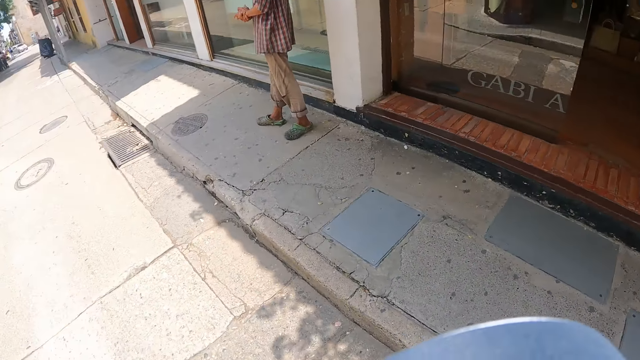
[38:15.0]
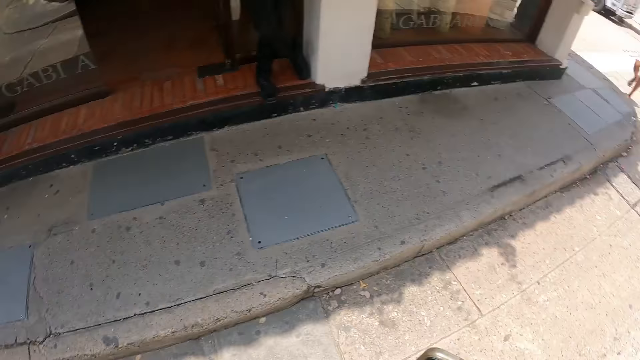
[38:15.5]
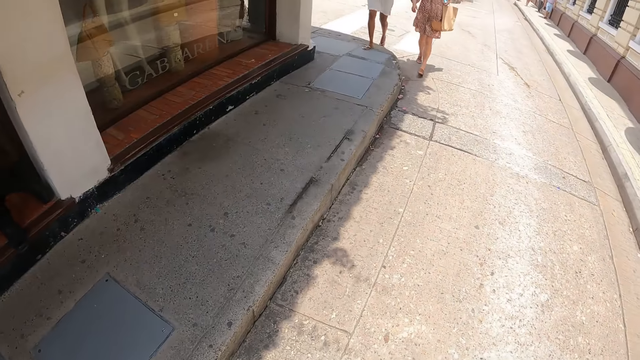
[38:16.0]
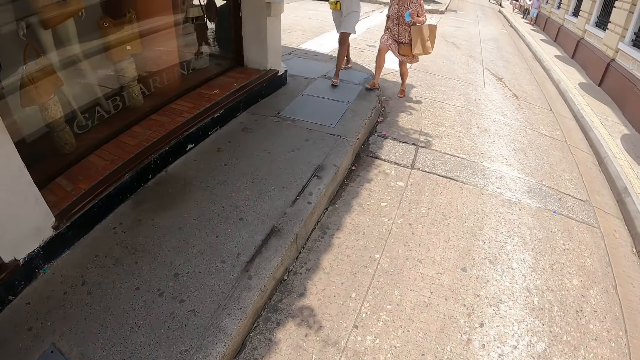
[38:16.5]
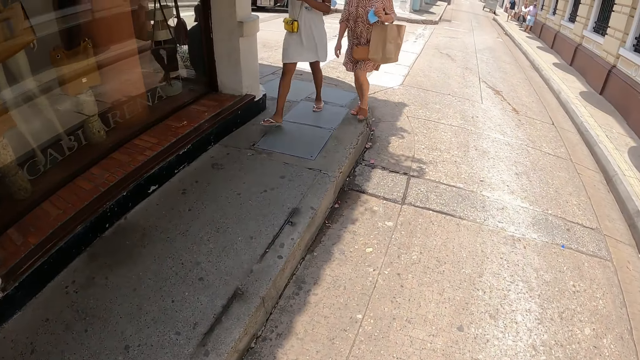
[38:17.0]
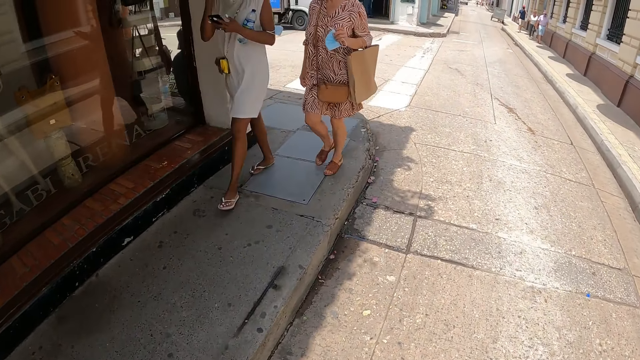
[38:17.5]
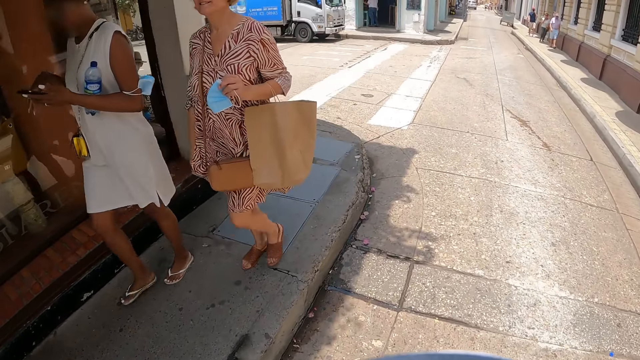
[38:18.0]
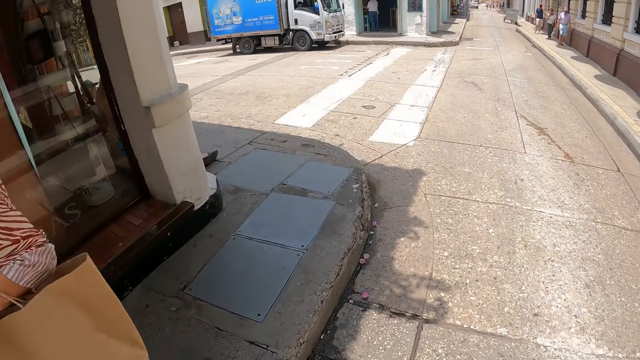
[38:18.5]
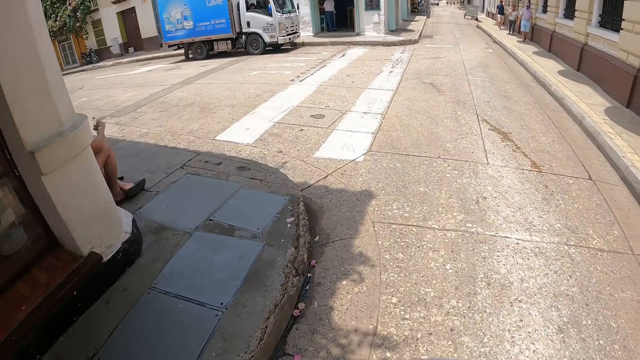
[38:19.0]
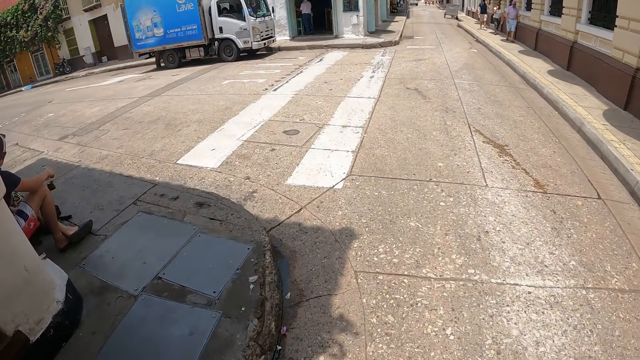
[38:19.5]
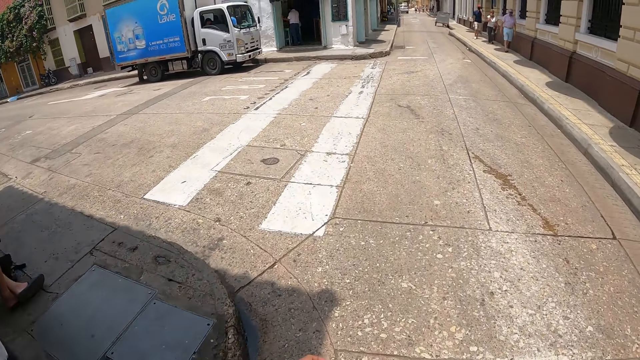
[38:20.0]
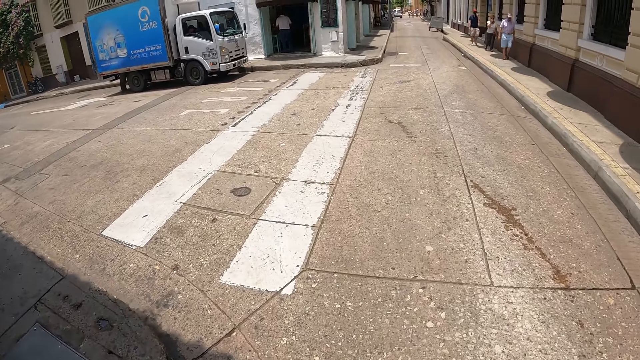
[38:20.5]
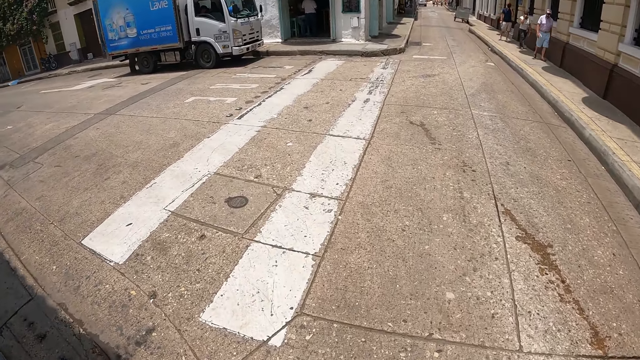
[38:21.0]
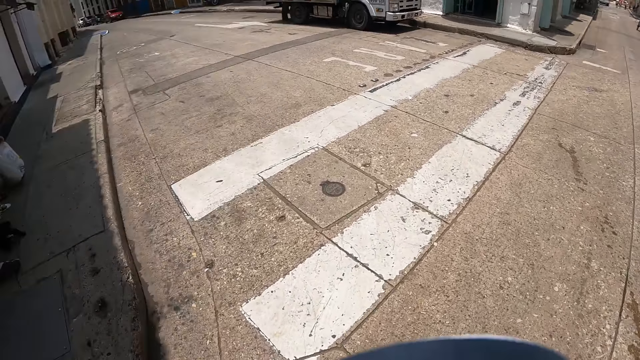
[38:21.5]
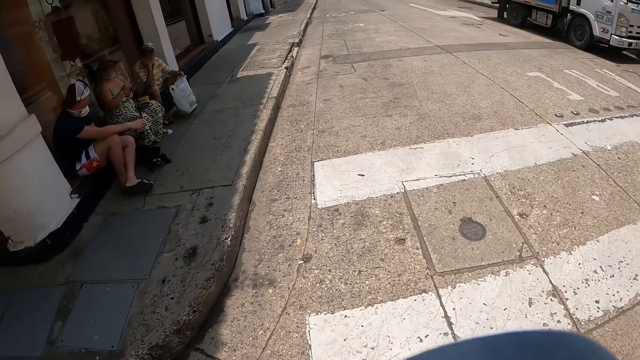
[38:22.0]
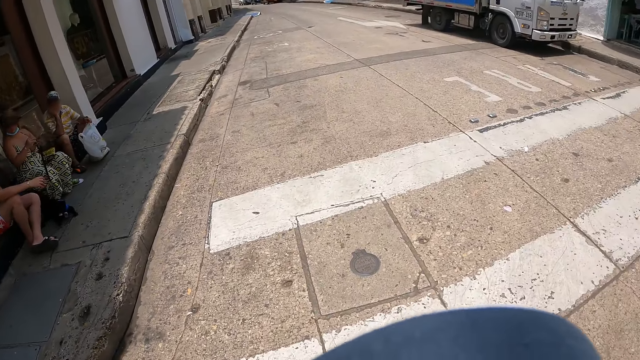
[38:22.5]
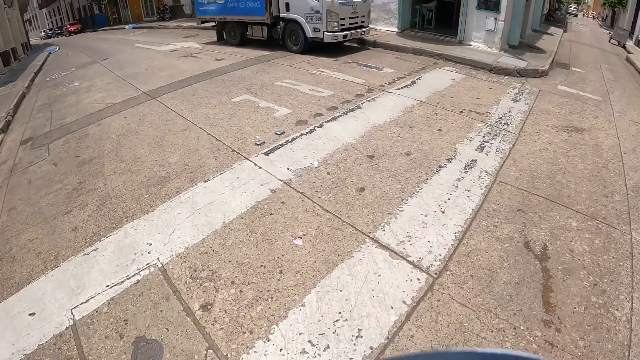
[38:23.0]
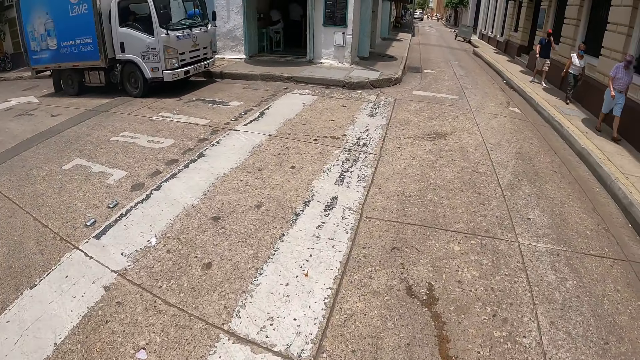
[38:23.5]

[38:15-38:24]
The camera wearer turns around. They walk on the road.

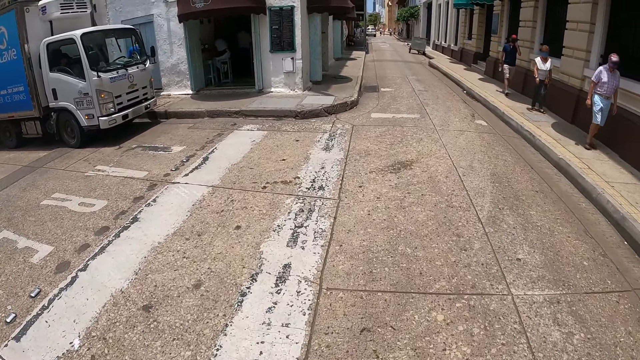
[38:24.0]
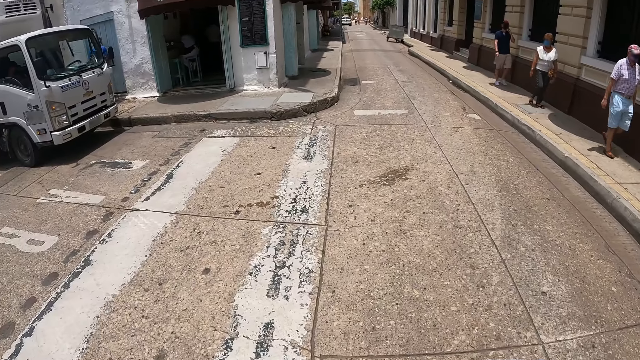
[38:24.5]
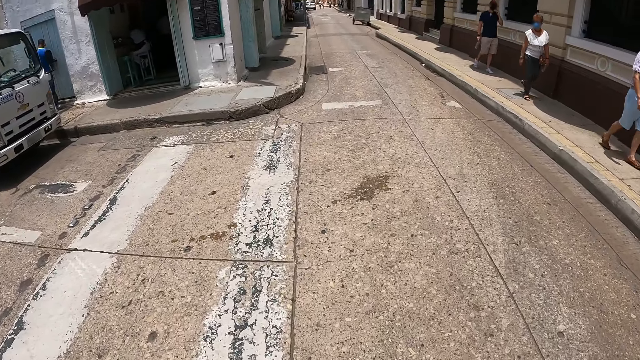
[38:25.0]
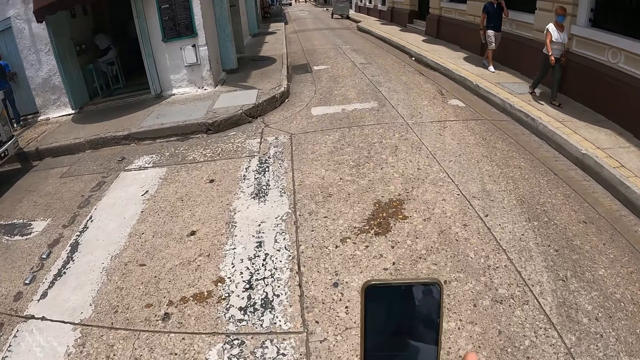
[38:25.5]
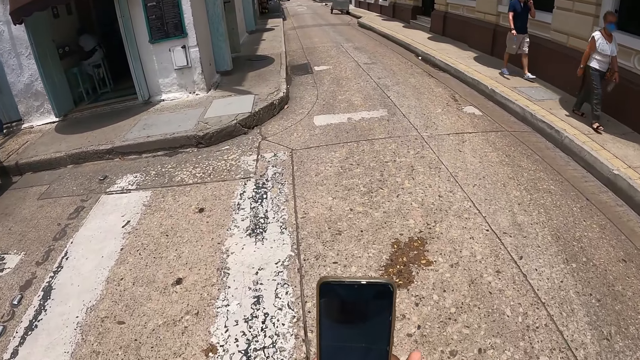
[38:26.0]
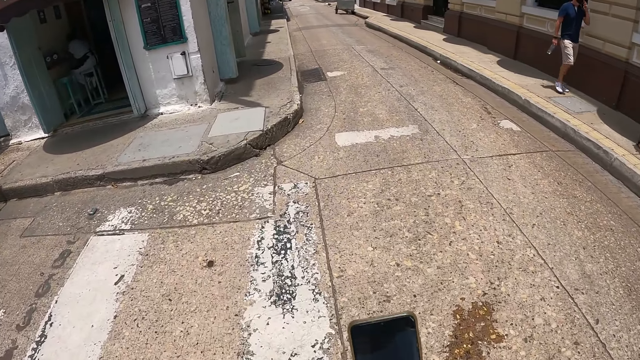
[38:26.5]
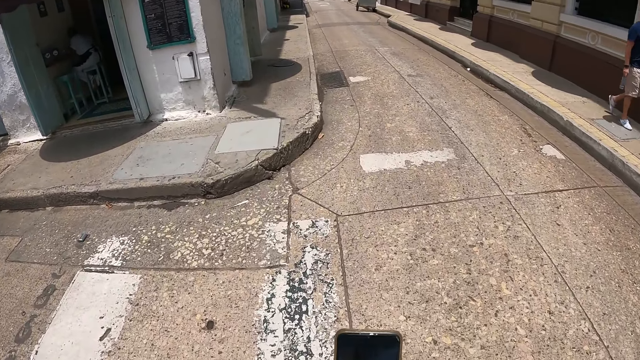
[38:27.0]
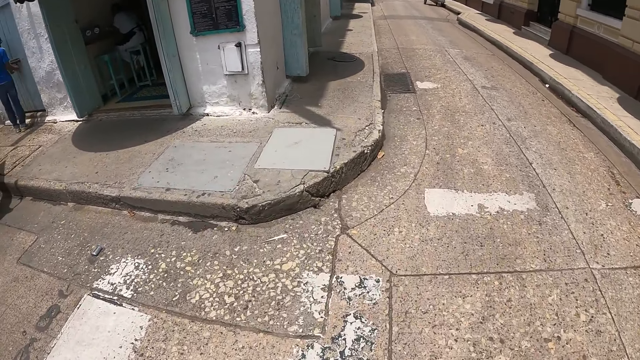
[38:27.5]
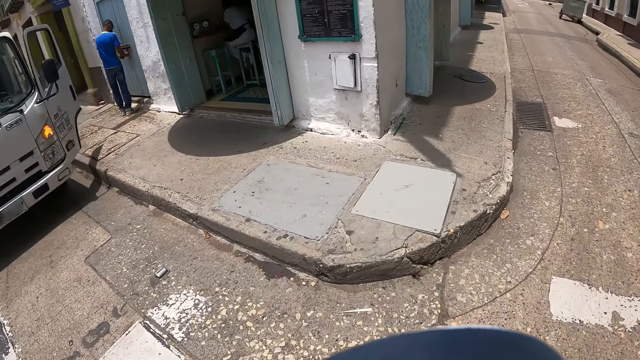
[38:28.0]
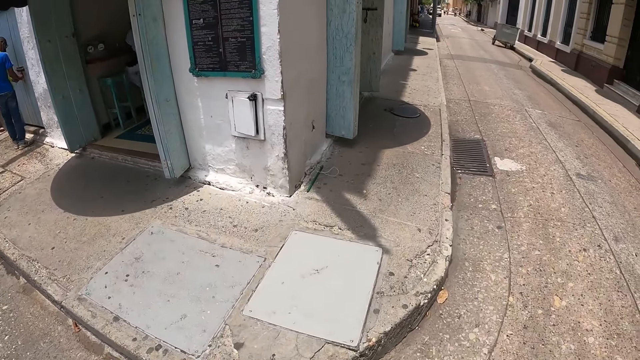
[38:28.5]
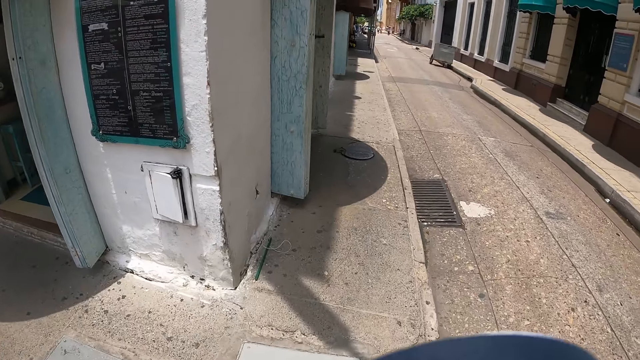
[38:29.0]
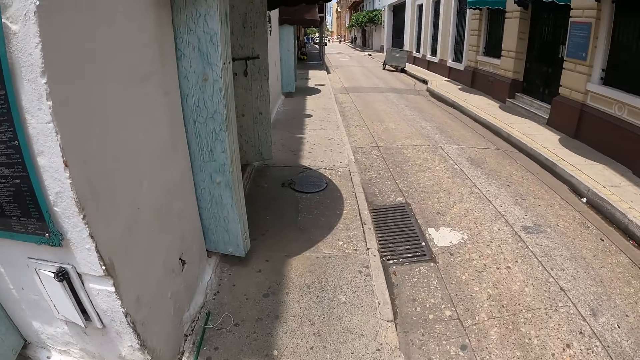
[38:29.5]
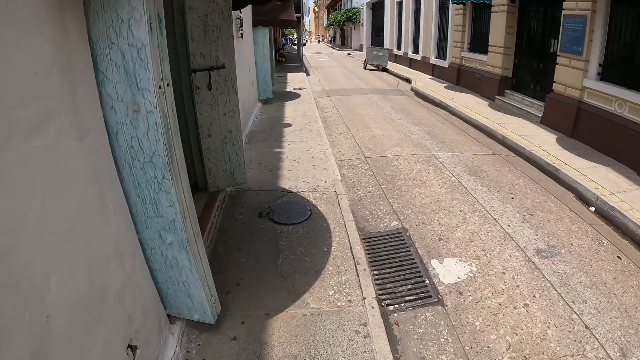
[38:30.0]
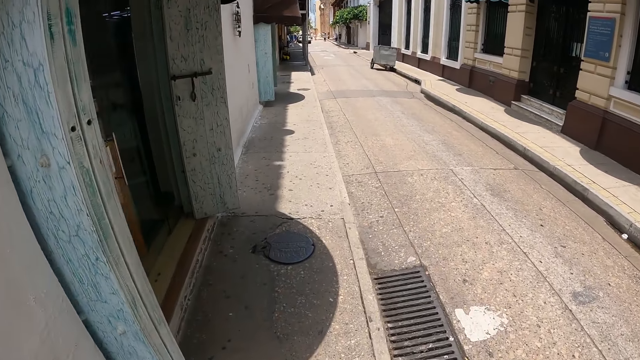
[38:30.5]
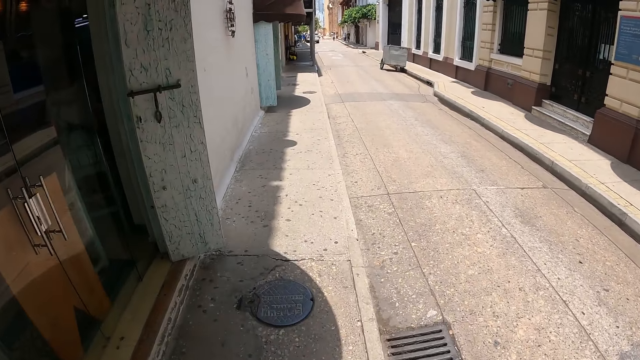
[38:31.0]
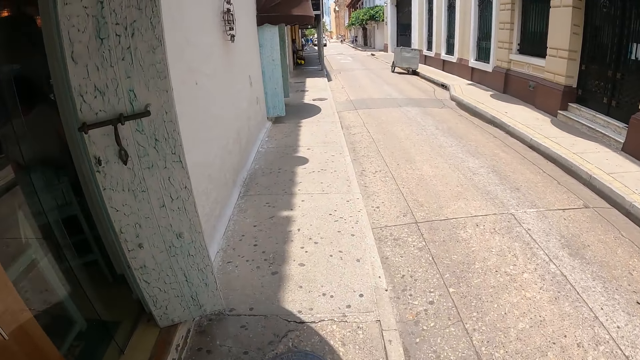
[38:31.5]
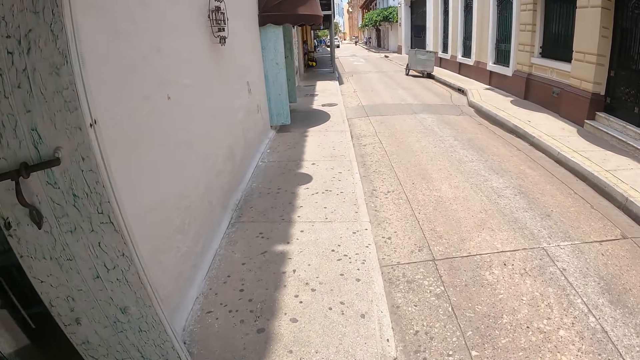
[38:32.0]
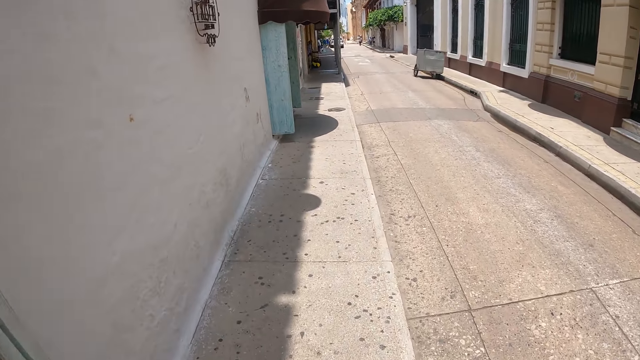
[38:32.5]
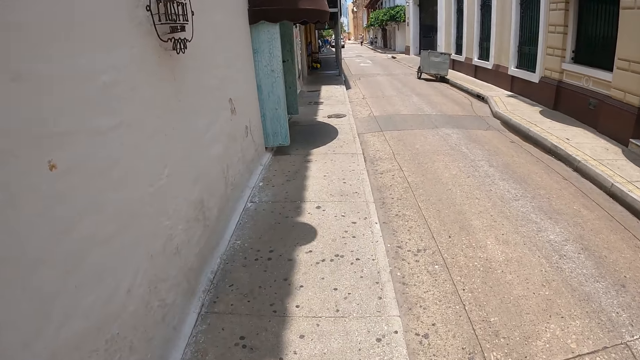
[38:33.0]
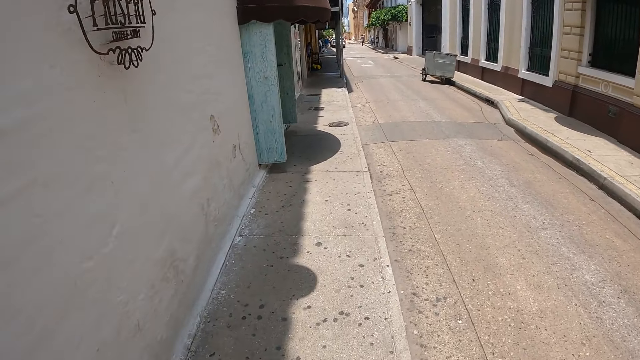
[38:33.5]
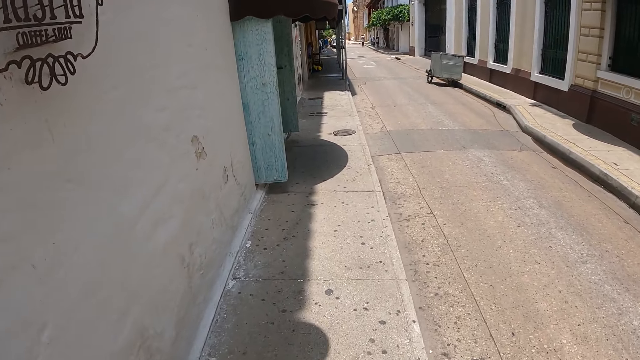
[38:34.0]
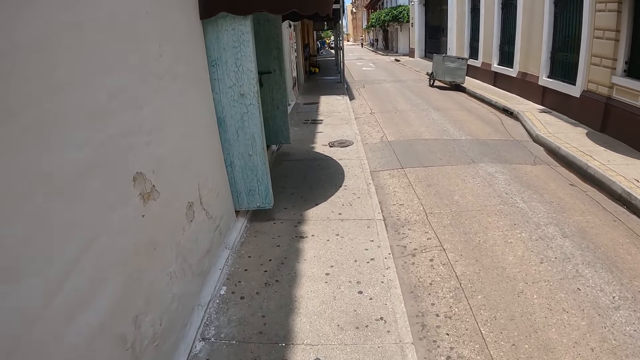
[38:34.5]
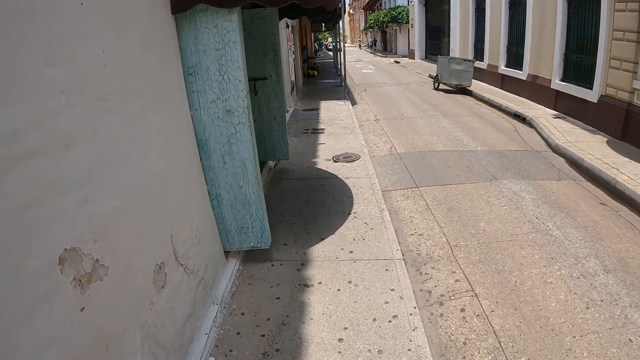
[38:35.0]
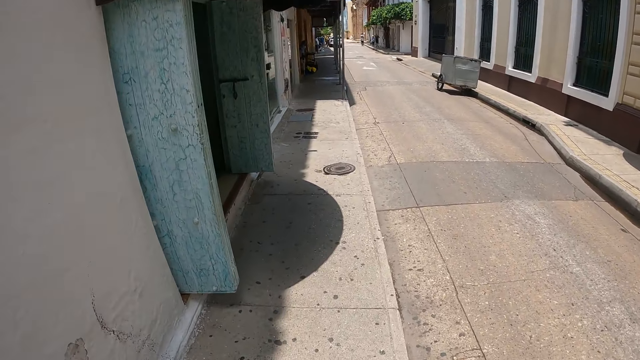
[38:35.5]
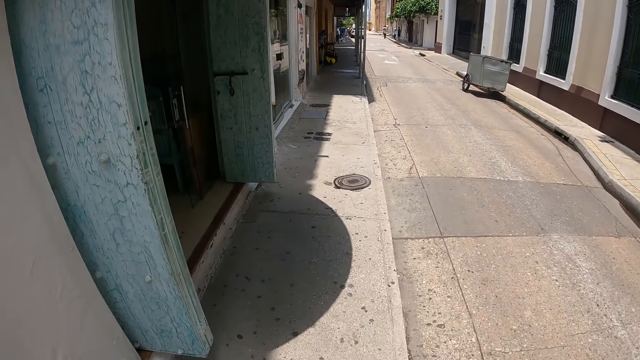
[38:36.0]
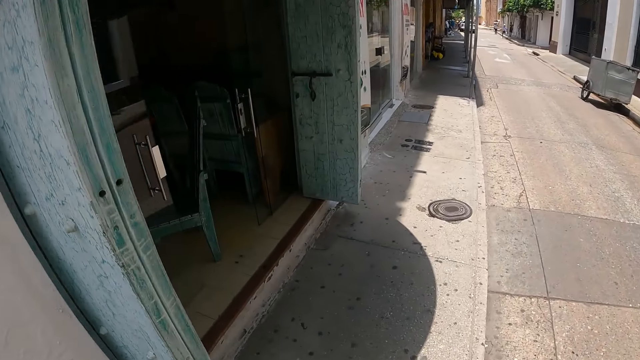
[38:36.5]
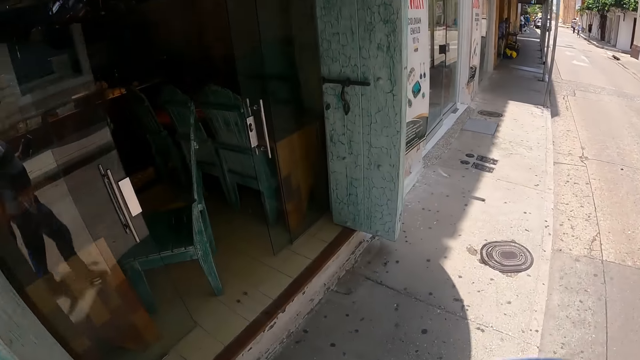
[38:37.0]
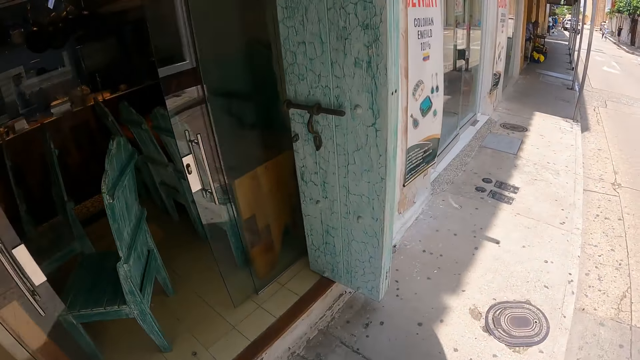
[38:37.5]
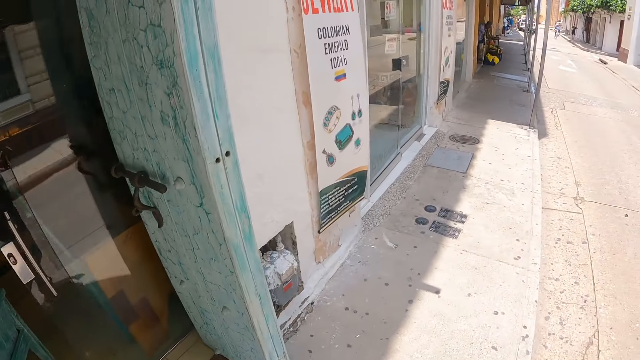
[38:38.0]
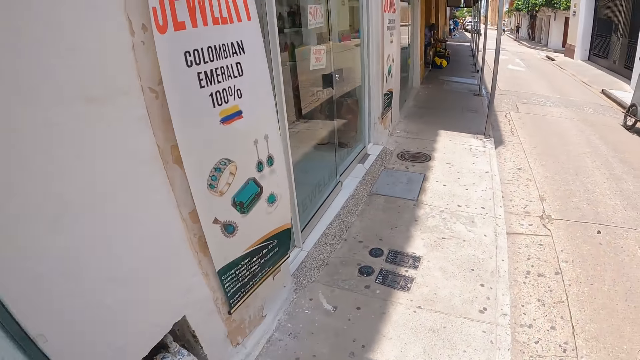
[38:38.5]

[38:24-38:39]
The camera wearer operates the phone. They walk on the sidewalk.
